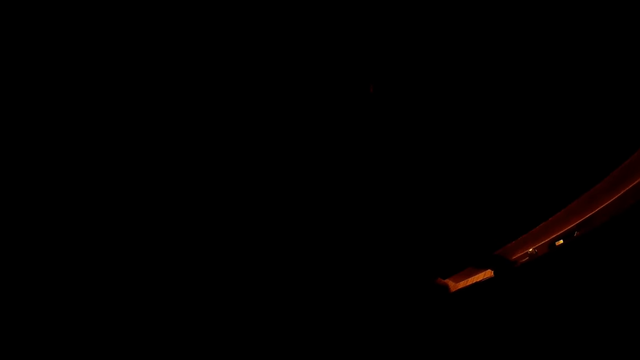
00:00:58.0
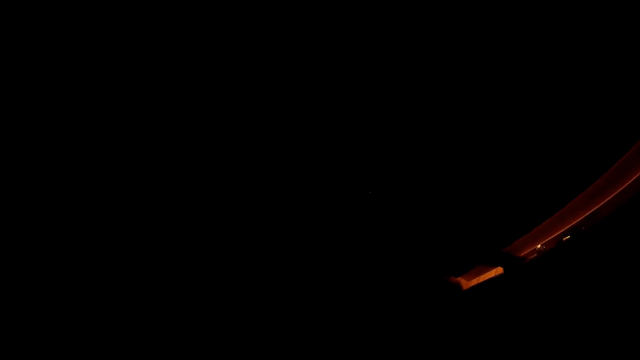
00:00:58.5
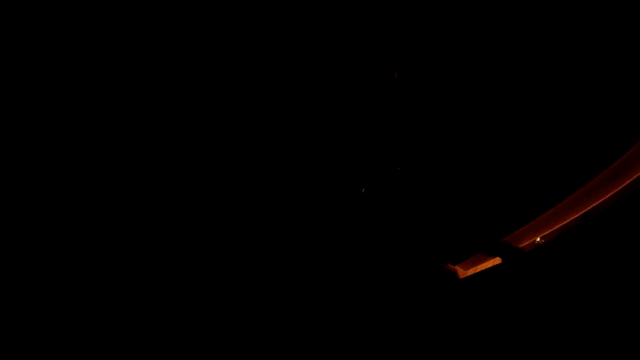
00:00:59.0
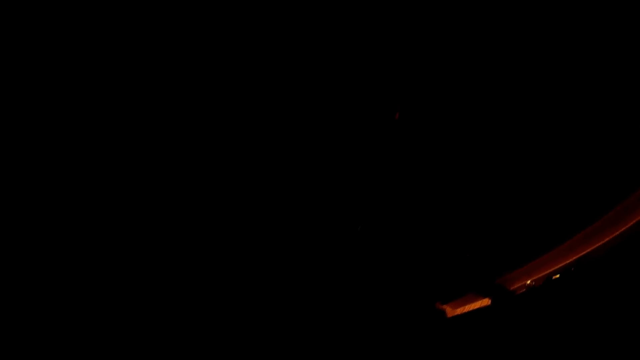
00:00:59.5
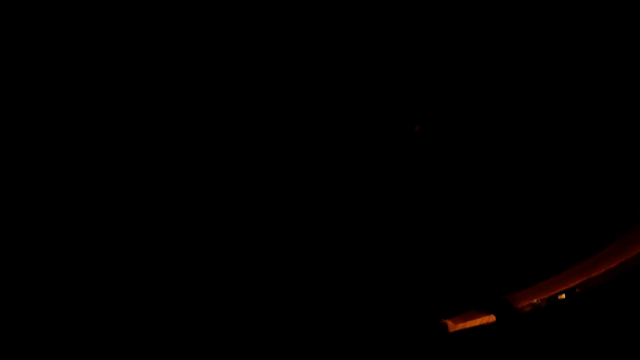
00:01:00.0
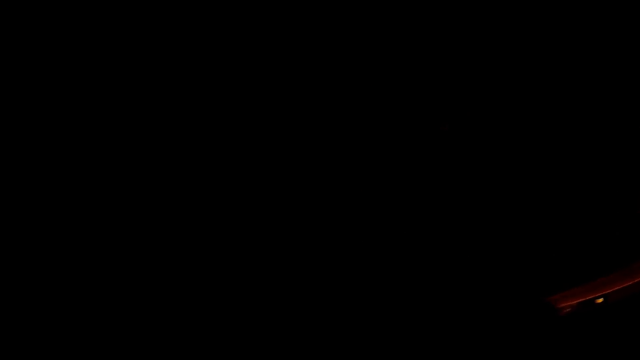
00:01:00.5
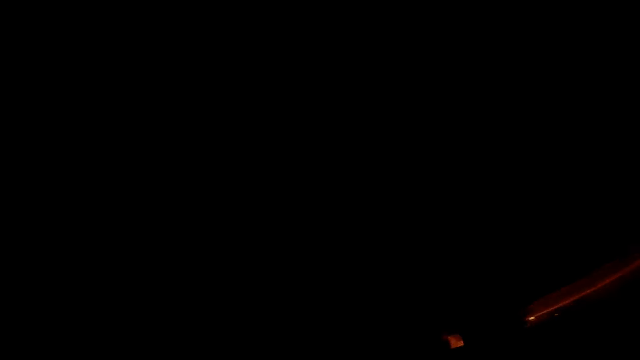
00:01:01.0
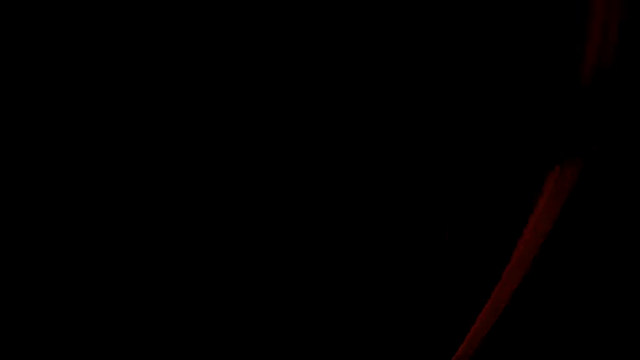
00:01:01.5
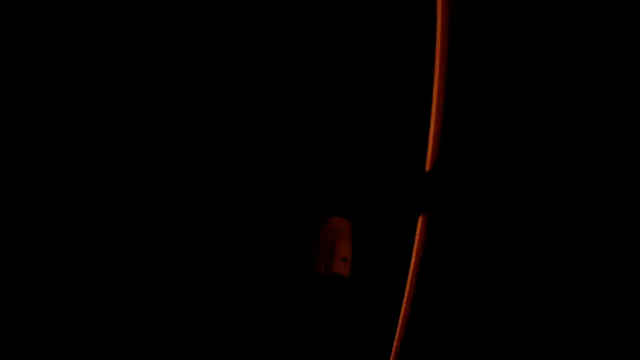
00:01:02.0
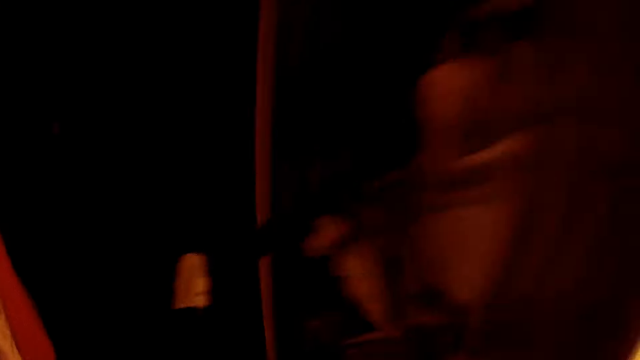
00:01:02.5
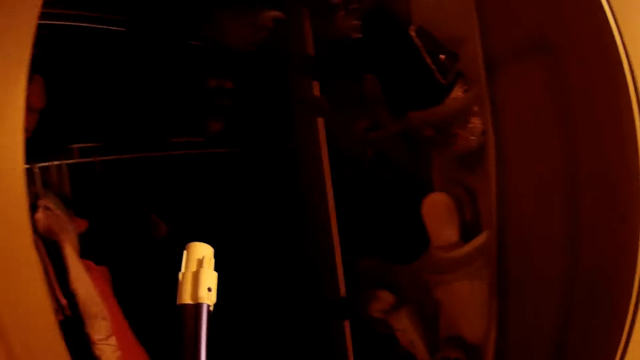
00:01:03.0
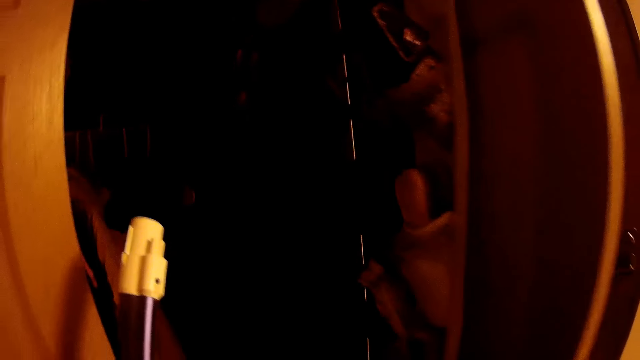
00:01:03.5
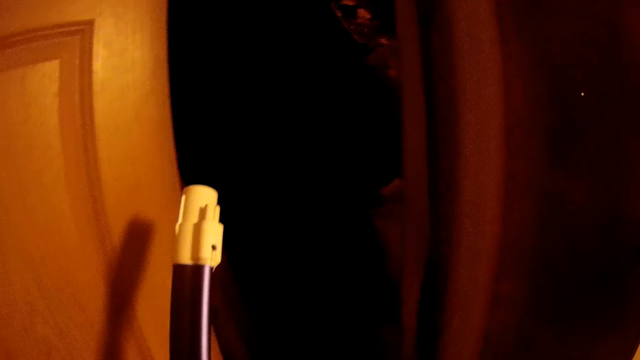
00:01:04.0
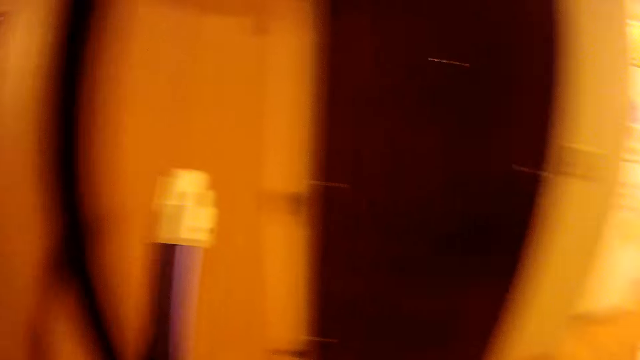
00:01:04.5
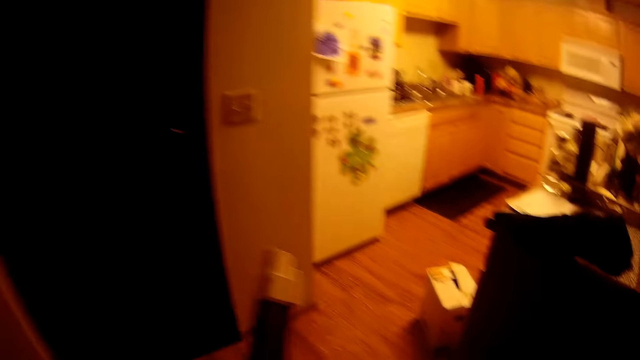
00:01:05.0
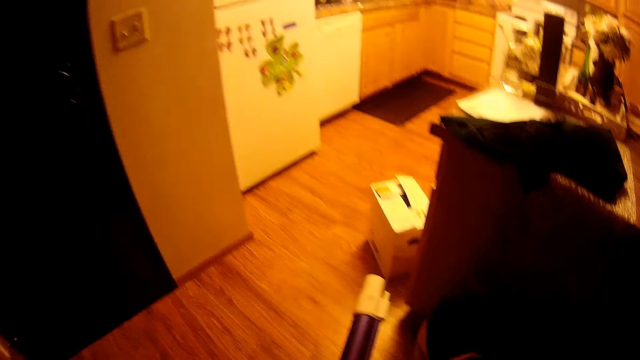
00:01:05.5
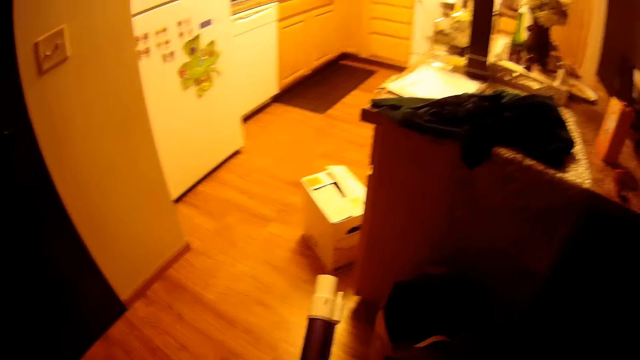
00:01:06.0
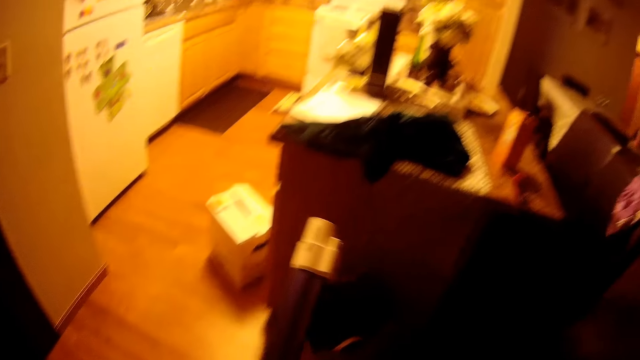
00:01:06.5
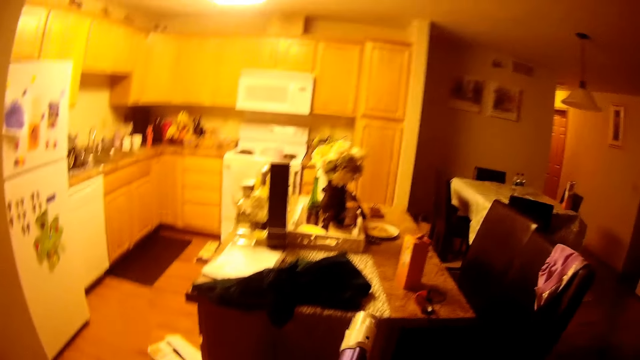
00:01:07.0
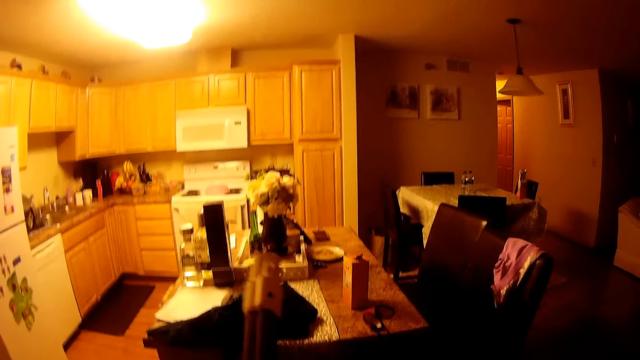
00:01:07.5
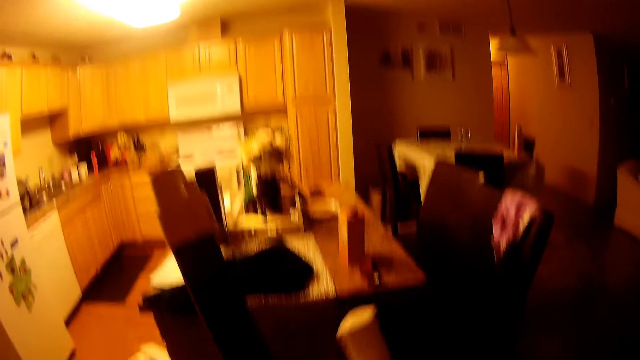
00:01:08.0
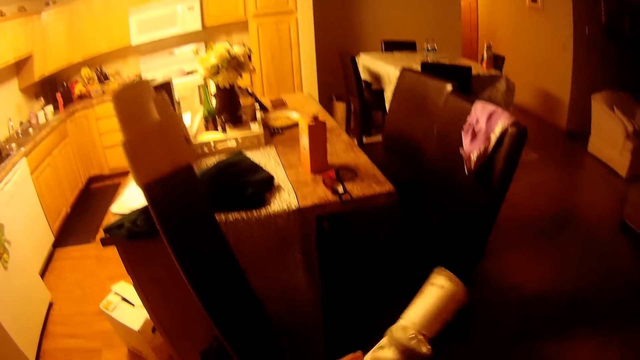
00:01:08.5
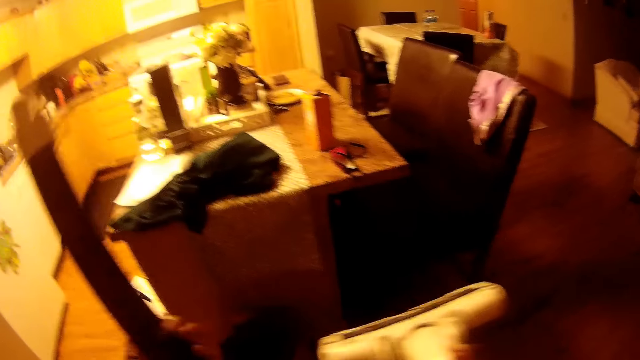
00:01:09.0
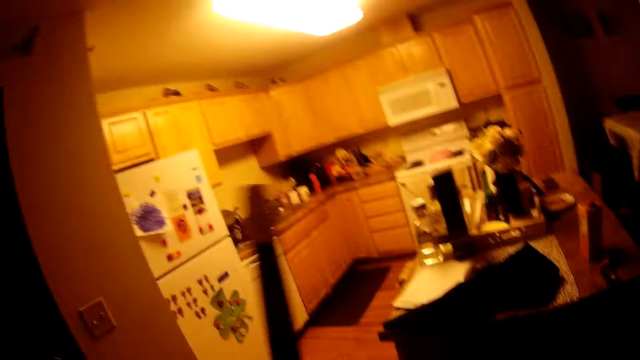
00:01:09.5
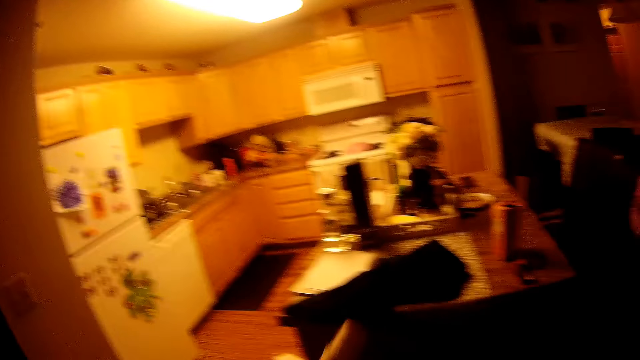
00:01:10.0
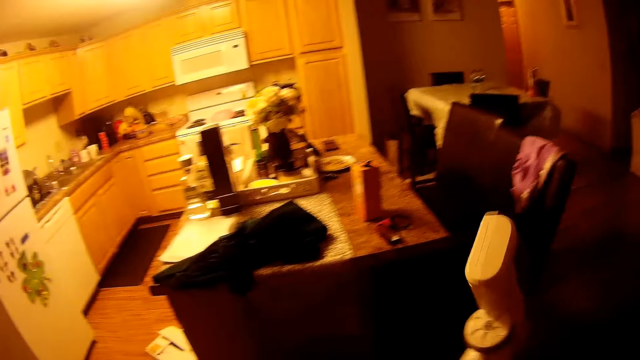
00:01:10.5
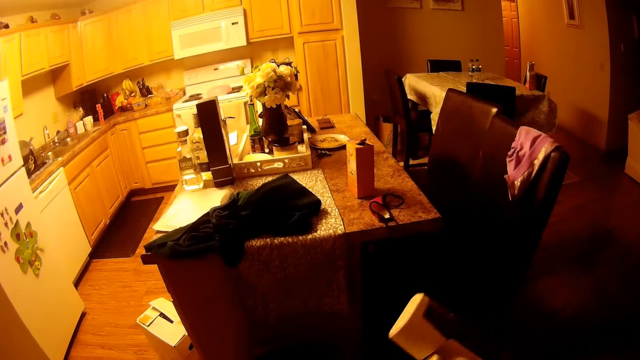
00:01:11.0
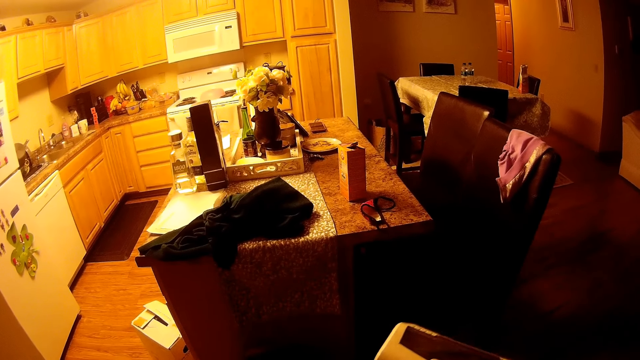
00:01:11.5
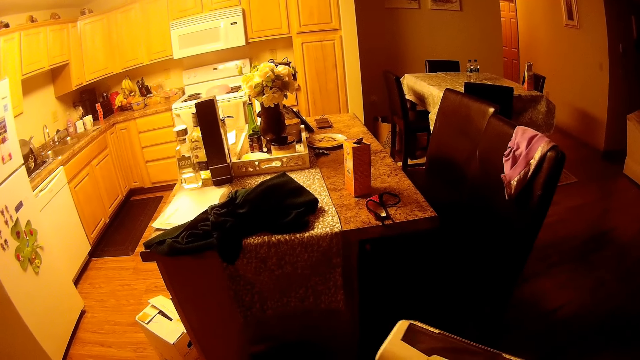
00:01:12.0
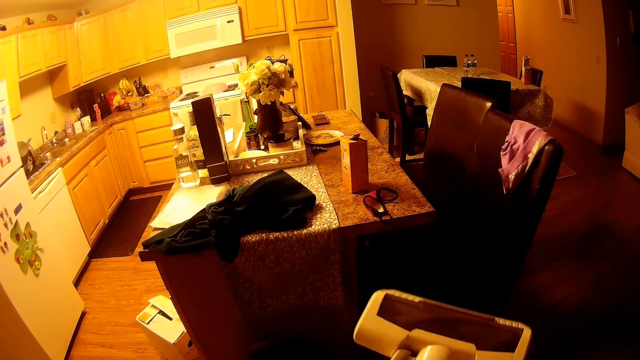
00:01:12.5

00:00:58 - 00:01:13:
The camera wearer picks up a vacuum cleaner from the cupboard with her left hand. She closes the wardrobe door with her right hand. She removes the vacuum head with her right hand and connects the vacuum cleaner.

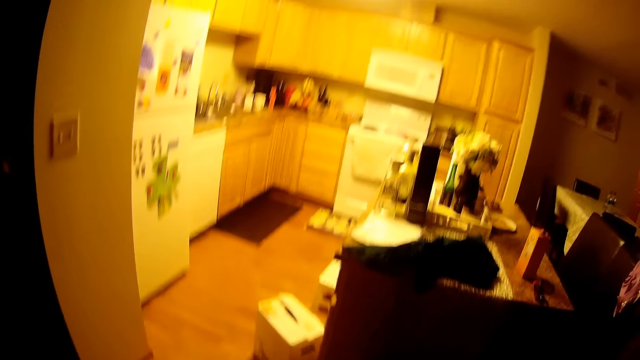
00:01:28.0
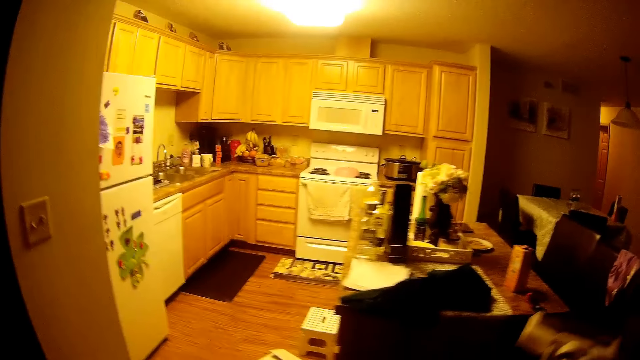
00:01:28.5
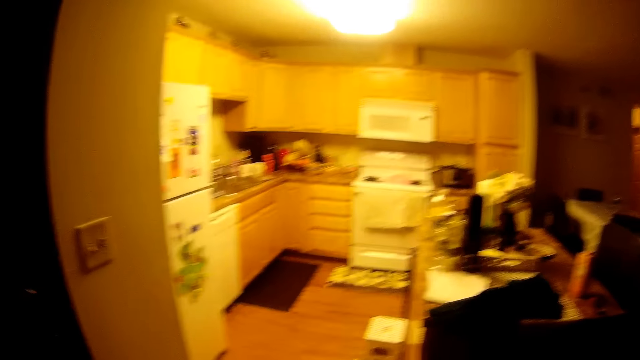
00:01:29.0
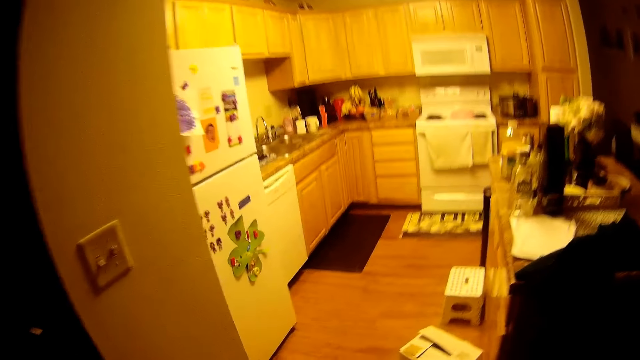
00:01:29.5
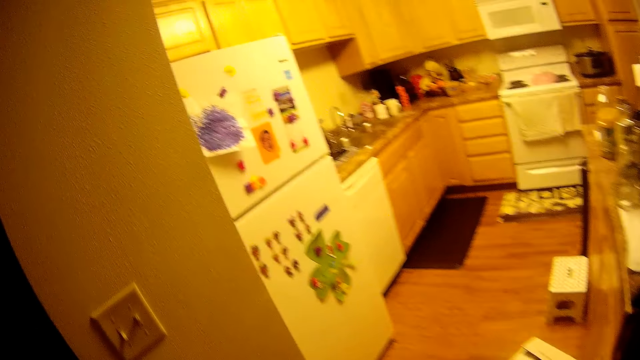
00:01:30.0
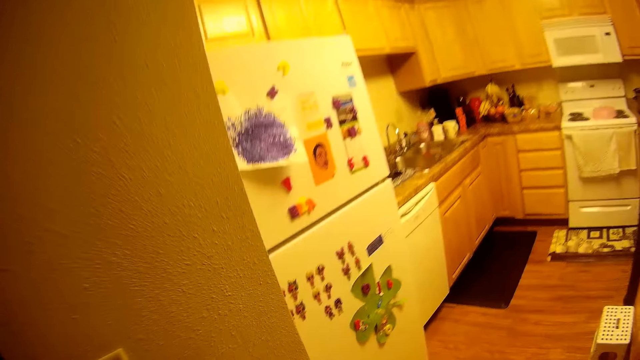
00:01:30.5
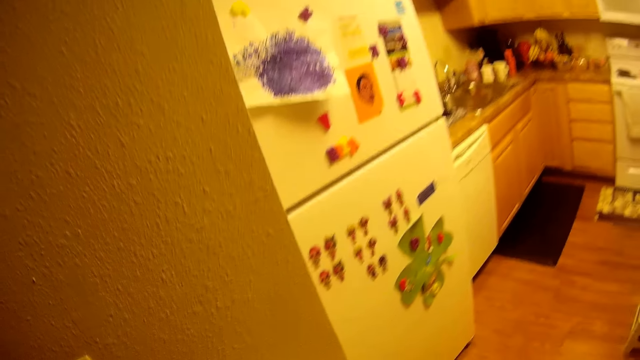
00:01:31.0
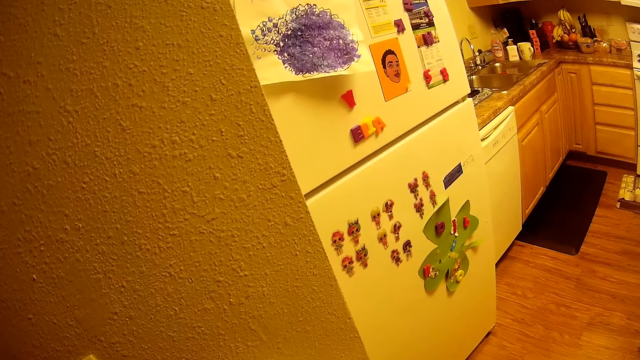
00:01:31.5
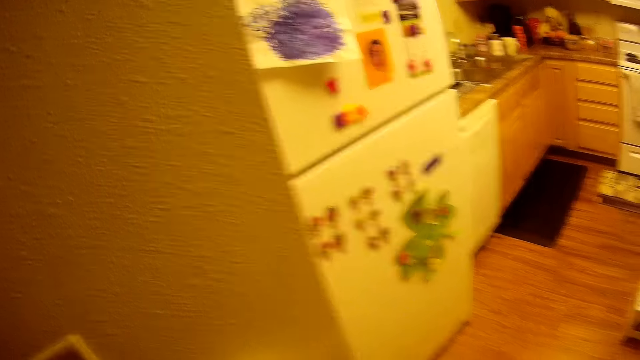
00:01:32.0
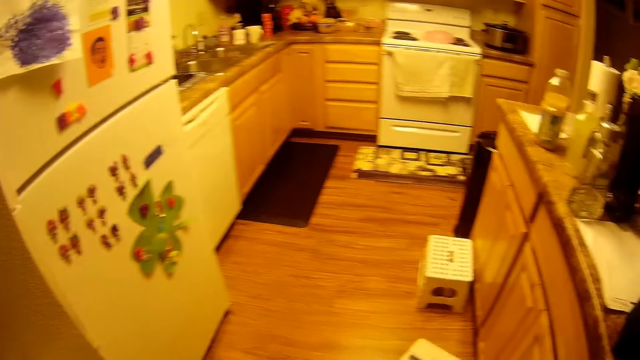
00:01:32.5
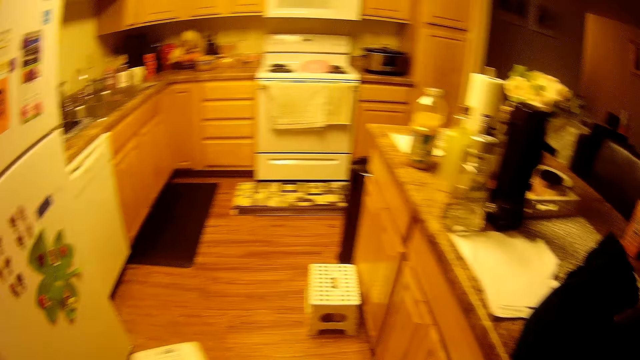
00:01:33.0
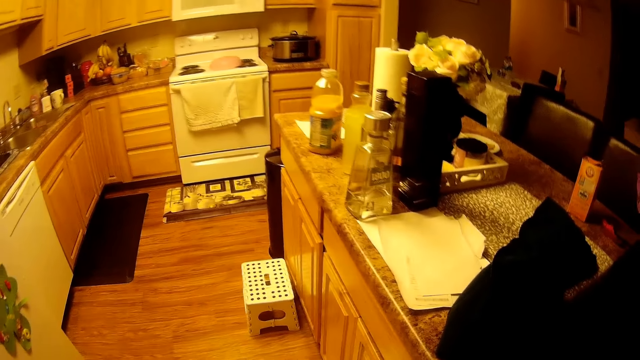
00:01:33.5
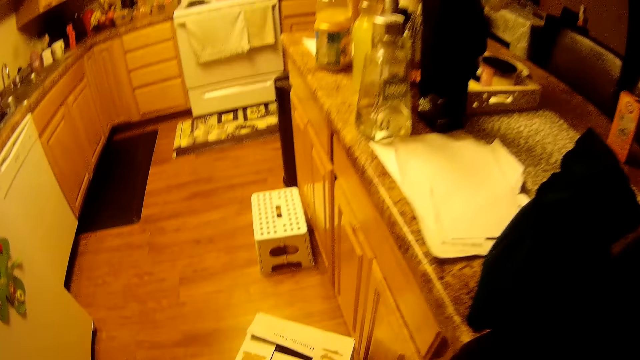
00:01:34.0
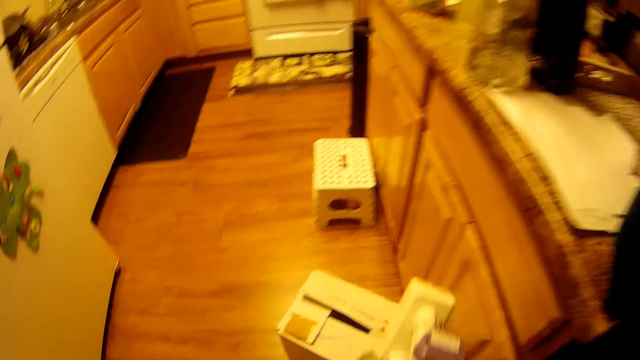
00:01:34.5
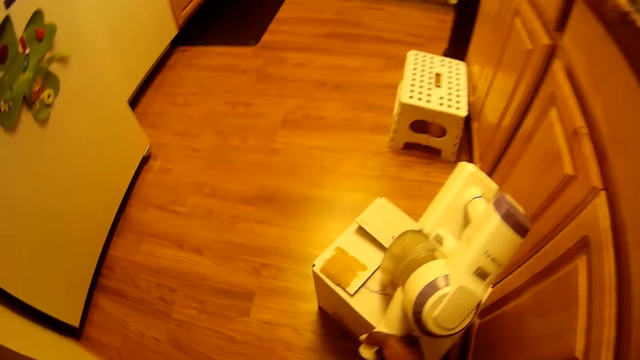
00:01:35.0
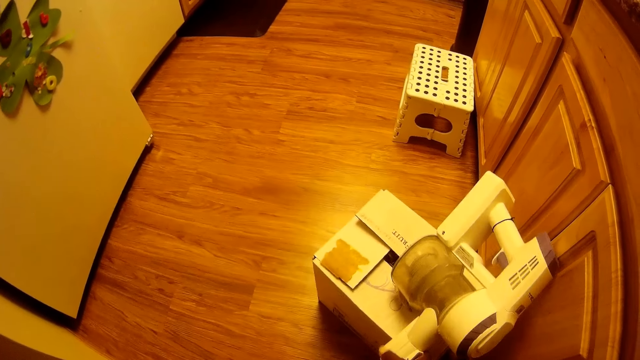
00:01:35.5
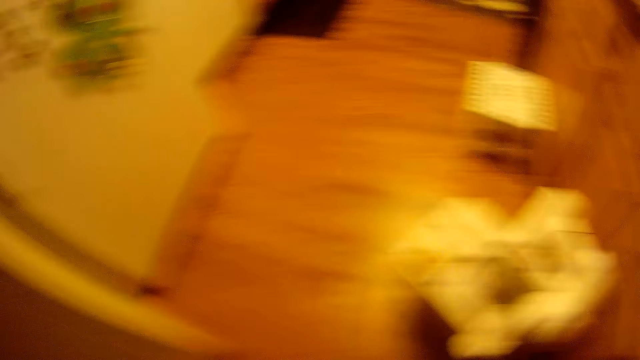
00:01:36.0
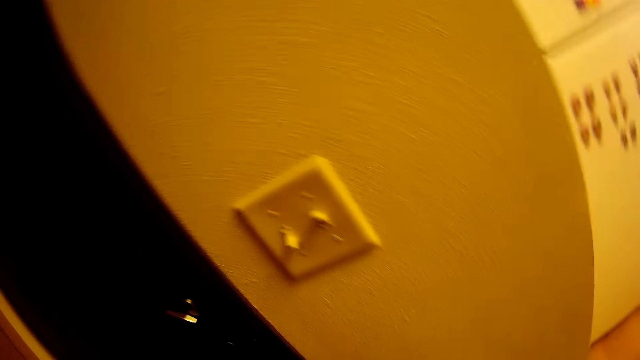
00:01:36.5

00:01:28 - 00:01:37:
The camera wearer drops the vacuum head on a carton with her right hand.
